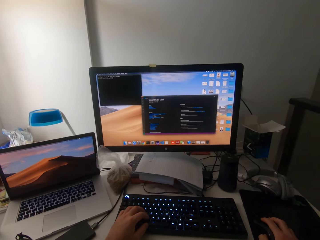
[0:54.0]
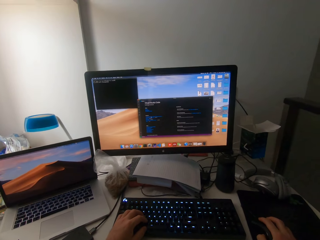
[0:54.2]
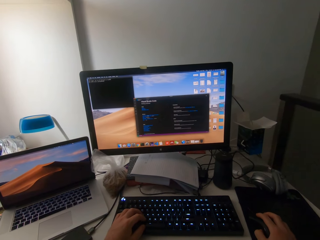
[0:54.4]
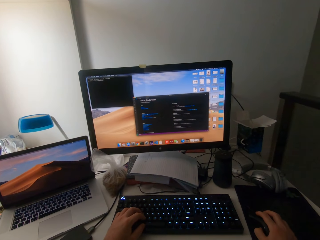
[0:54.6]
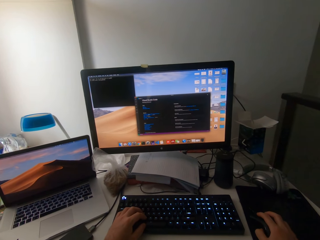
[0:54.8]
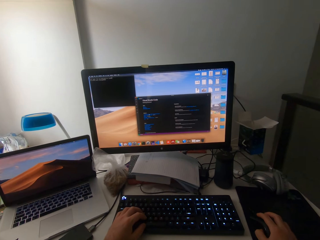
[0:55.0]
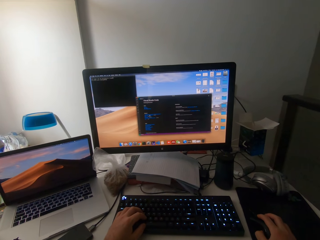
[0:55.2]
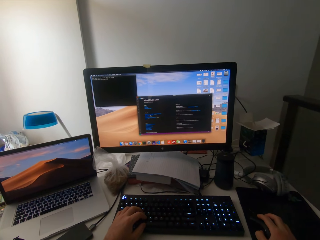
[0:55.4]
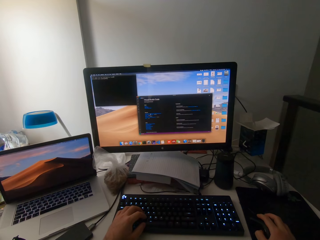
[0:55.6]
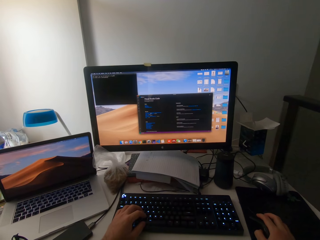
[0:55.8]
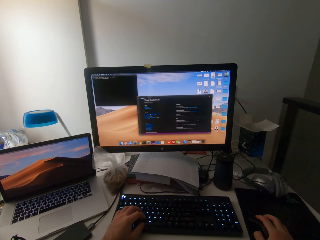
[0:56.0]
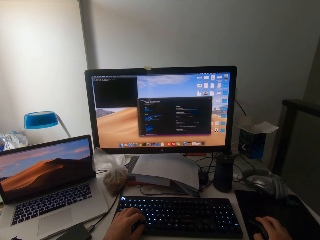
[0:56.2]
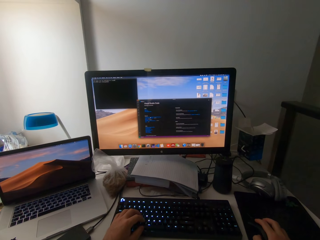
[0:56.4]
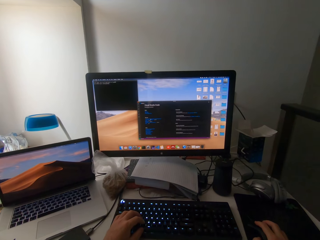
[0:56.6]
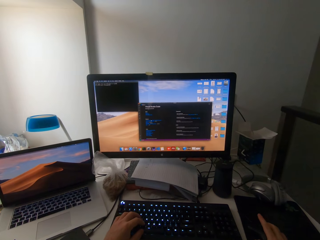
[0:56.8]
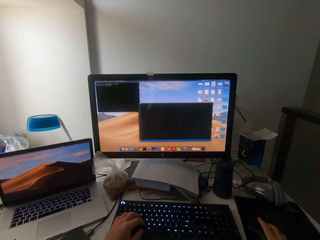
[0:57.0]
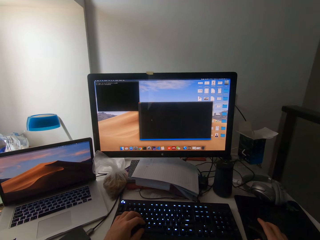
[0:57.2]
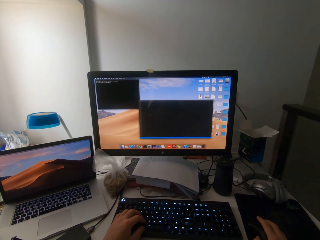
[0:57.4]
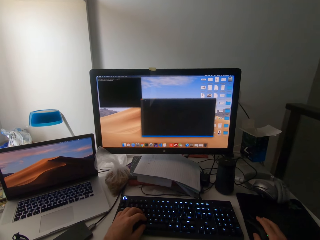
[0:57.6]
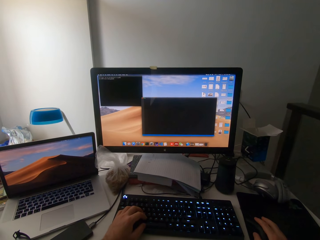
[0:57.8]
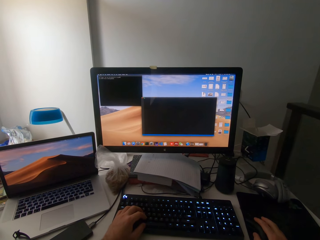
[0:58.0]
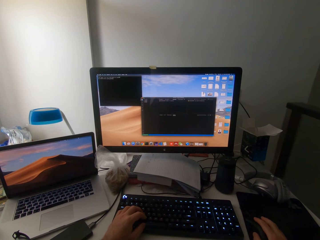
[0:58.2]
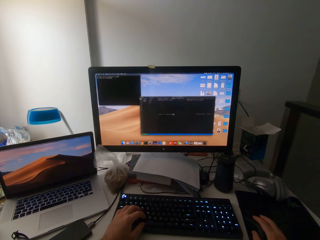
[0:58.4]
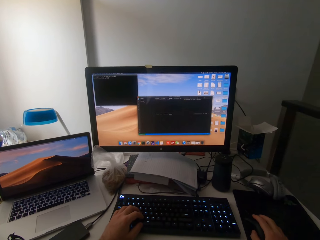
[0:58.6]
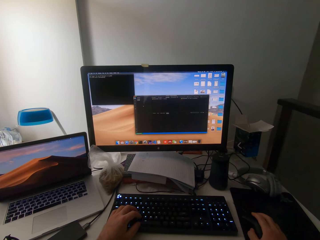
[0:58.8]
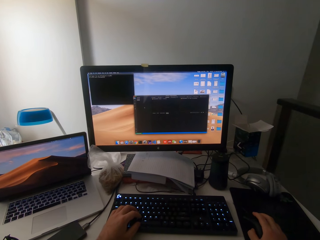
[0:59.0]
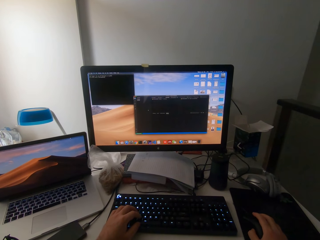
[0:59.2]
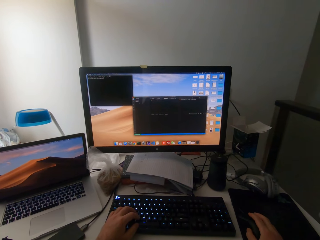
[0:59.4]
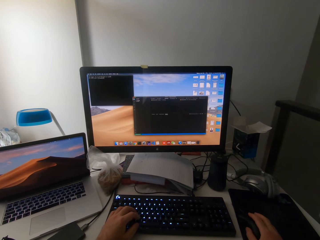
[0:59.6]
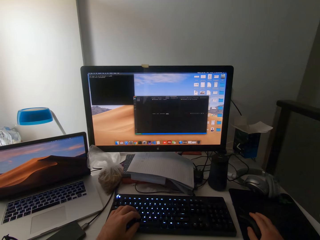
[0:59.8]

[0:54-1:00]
The camera wearer clicks on the mouse.

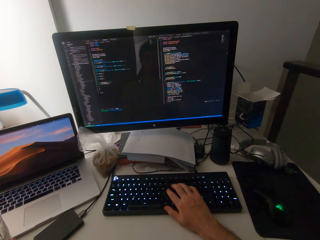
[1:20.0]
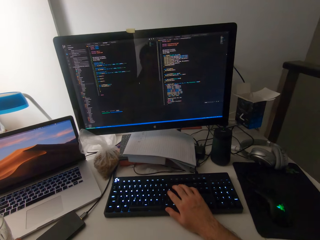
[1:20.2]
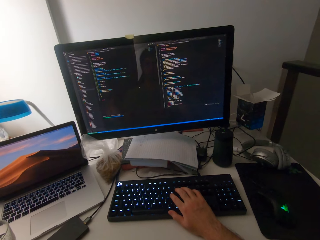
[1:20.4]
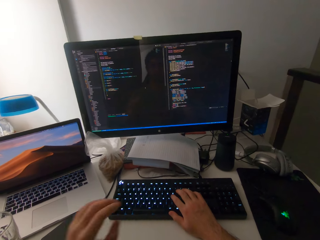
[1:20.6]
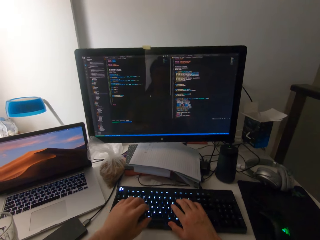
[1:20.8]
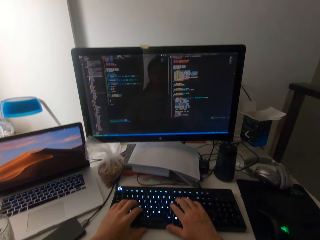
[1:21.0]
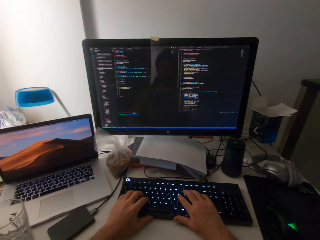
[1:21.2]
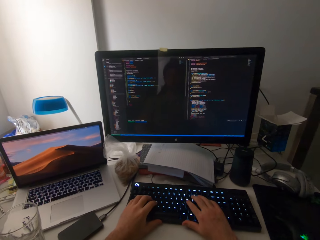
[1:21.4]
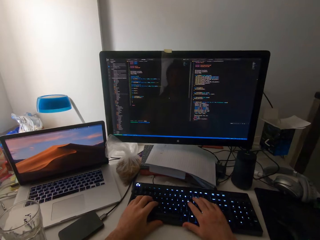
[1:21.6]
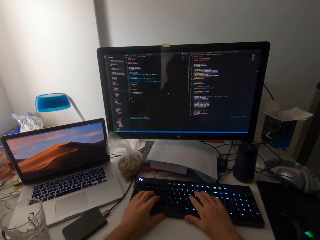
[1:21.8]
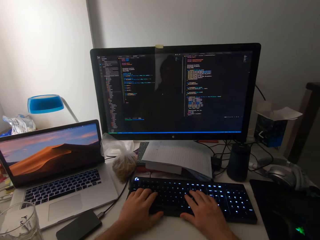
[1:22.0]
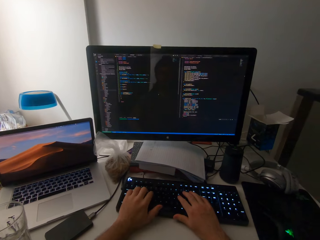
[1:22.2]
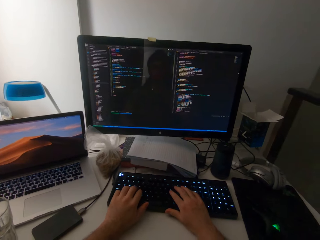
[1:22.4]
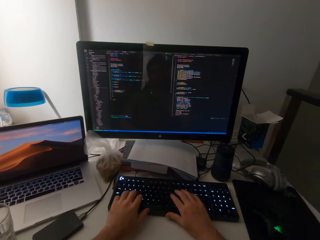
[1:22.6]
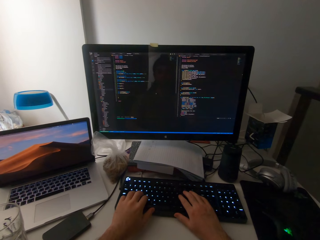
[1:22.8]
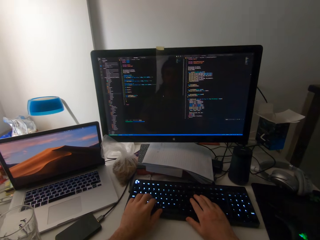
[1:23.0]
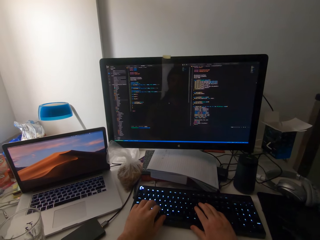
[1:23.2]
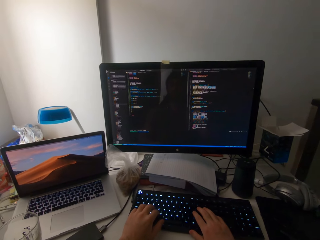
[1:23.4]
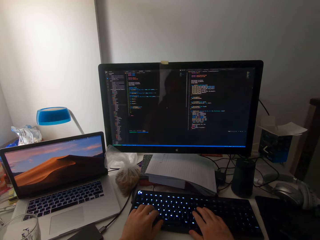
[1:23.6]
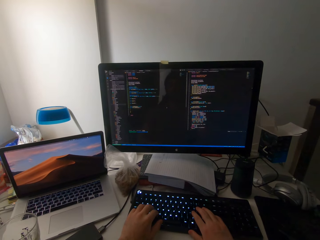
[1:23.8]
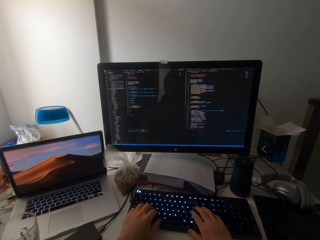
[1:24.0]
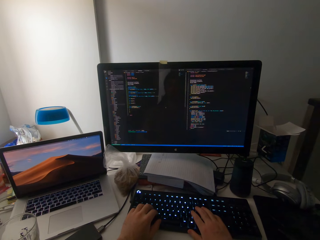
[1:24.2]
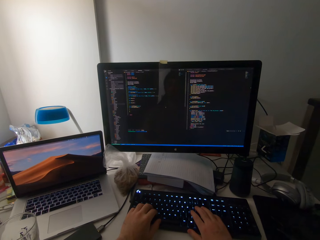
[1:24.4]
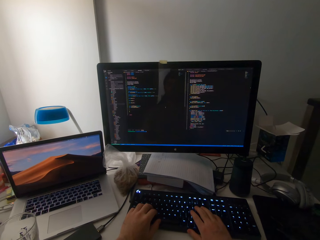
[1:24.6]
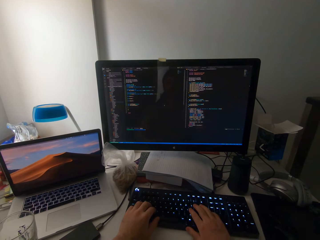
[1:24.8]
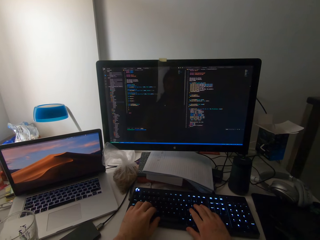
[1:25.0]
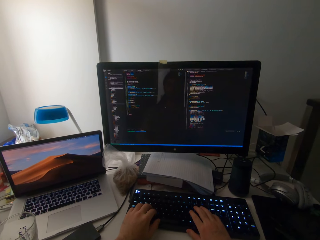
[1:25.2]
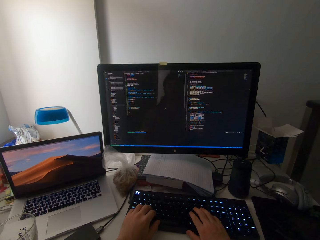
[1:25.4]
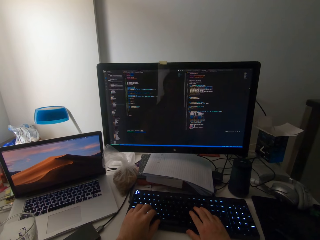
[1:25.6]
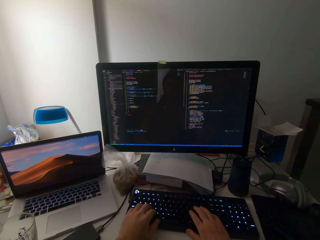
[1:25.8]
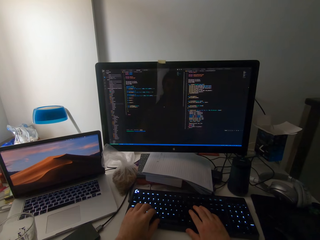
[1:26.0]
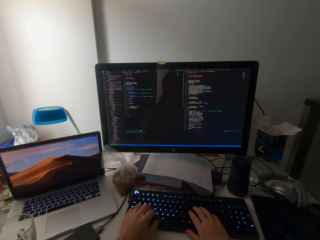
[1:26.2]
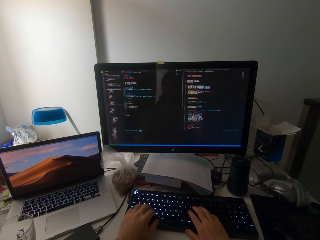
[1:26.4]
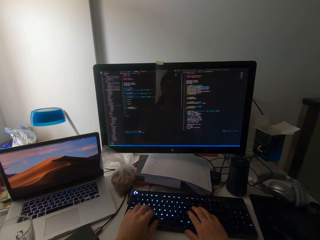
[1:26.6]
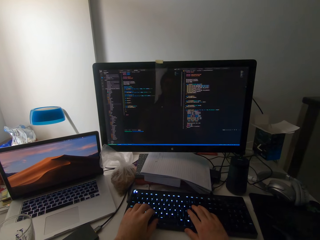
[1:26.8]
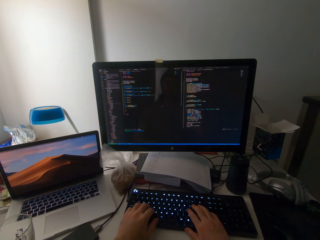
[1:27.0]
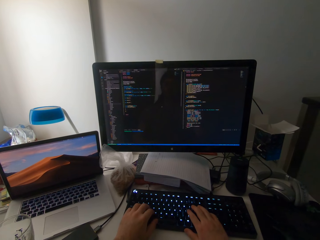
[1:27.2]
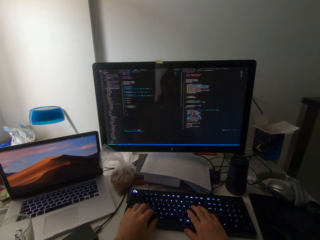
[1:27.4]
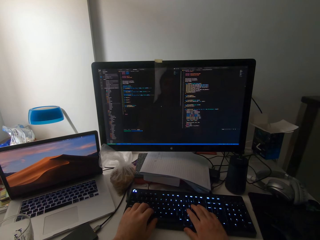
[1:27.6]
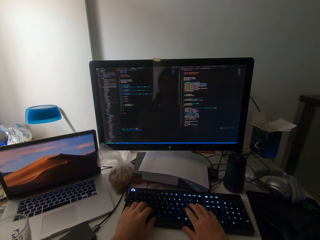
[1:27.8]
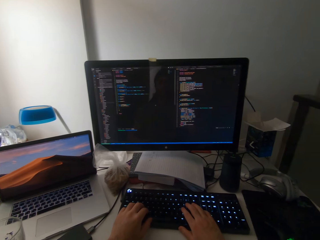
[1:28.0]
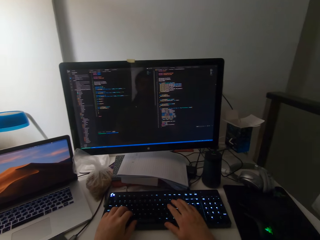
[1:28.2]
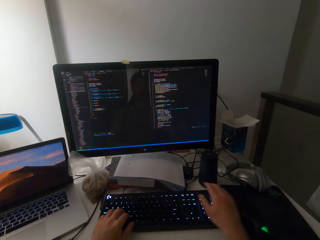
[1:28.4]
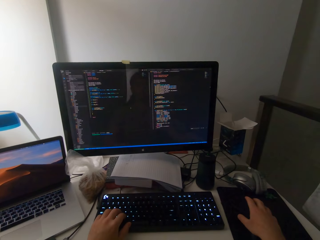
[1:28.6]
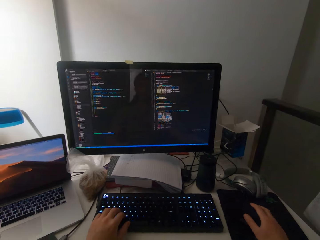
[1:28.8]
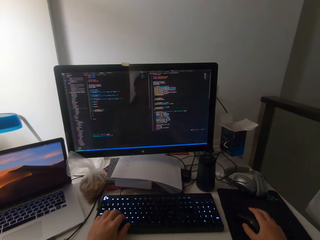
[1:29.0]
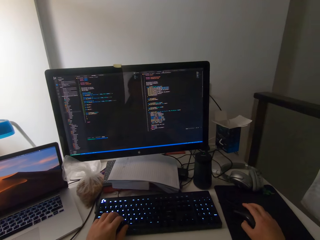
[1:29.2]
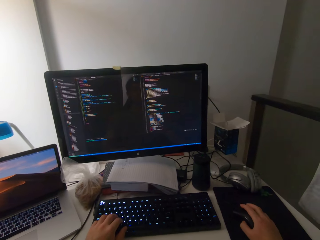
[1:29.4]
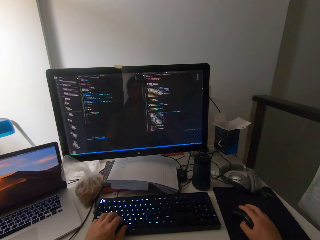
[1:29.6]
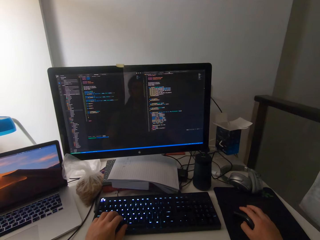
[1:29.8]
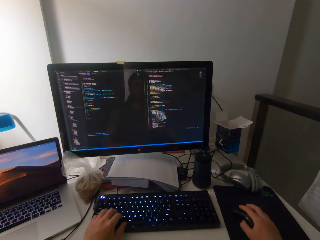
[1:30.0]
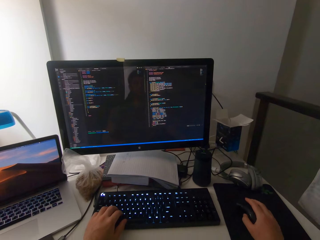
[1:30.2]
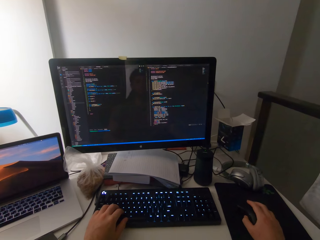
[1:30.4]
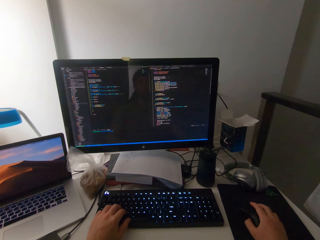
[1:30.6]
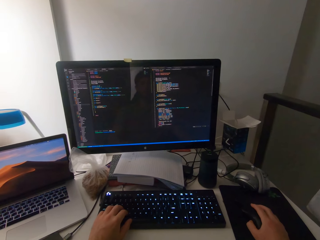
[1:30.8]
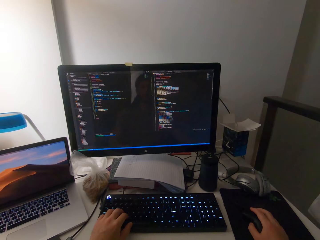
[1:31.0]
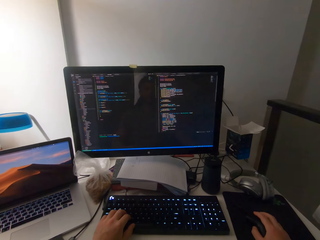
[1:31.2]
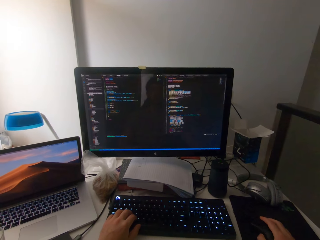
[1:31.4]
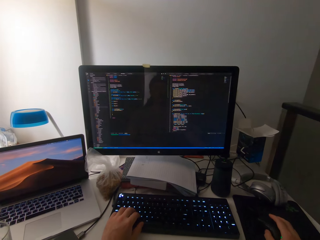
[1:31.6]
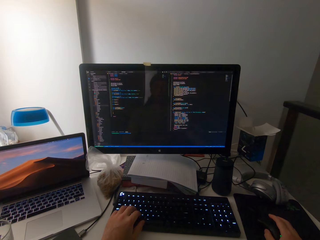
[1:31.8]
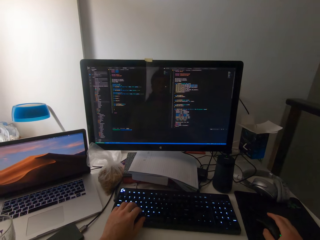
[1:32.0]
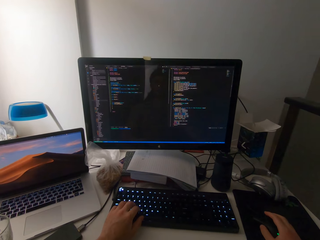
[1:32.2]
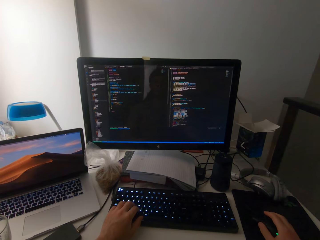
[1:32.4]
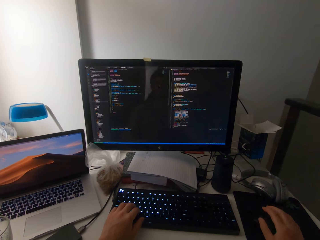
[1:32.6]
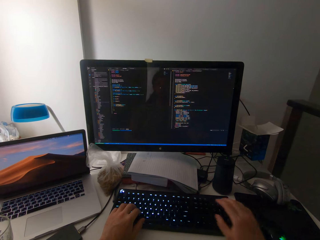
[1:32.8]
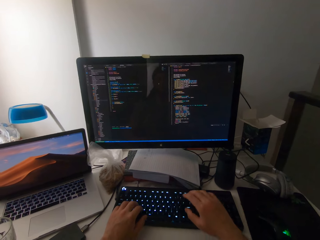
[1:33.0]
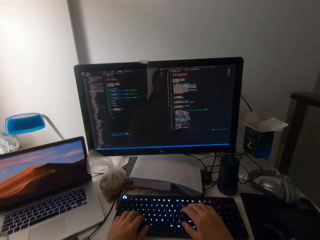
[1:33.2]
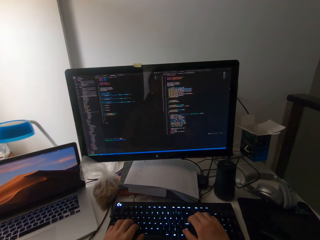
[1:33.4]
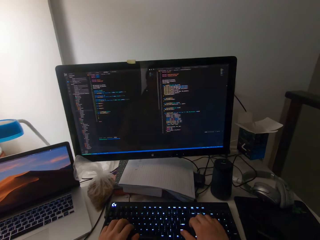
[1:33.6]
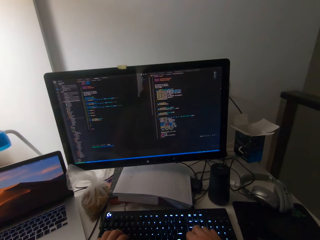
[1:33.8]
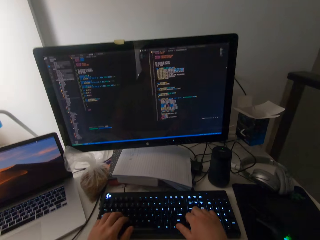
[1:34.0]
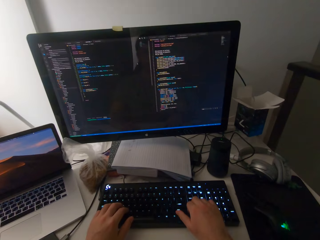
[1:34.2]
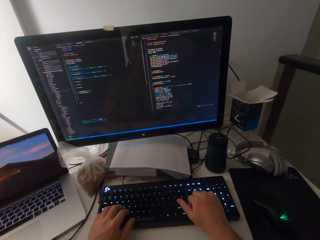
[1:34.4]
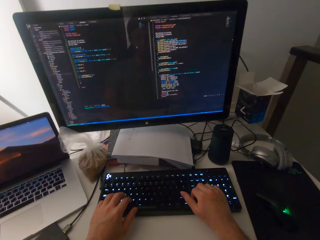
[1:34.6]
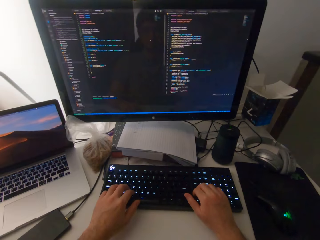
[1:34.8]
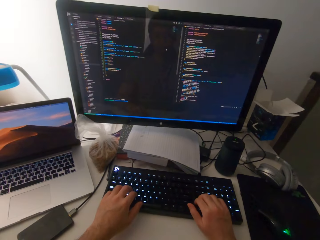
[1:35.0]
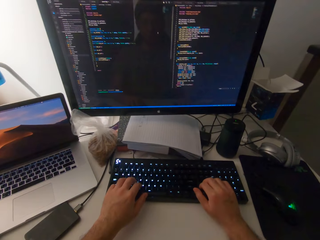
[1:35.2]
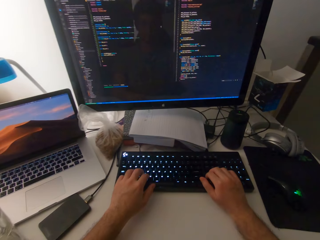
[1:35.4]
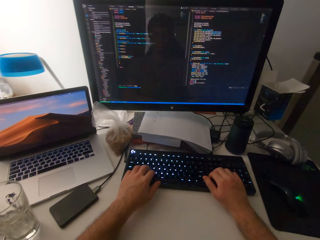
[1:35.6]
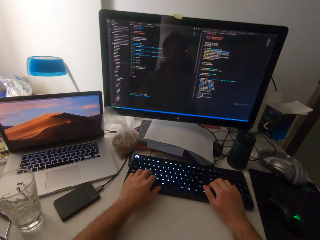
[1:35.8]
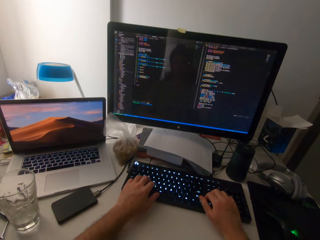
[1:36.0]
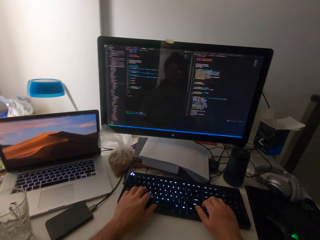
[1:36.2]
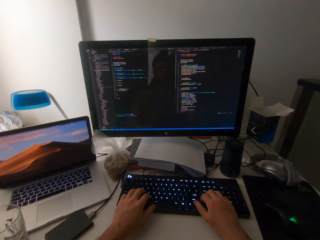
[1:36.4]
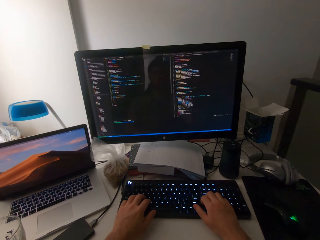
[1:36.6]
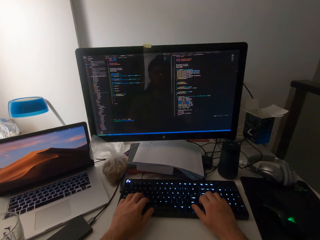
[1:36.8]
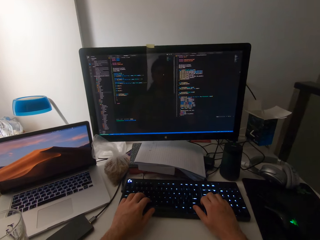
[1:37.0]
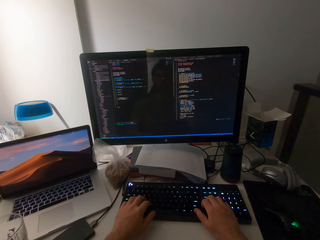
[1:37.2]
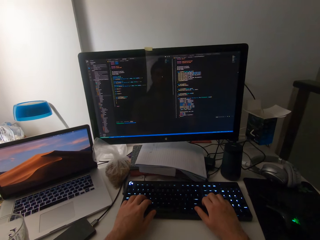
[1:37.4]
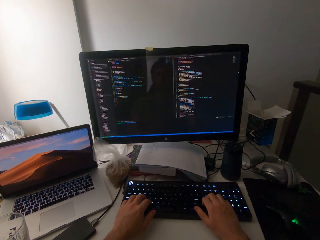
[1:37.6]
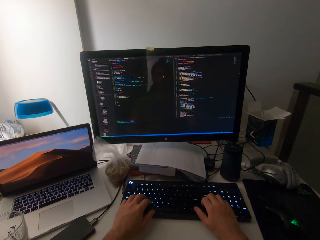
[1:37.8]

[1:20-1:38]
The camera wearer drops the glass cup onto the table. He adjusts the keyboard with both hands. He places the hands on the keyboard. He places his hand on the mouse. He operates the mouse with his right hand. He clears his throat. He types on the keyboard.
